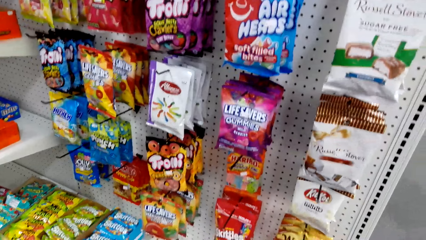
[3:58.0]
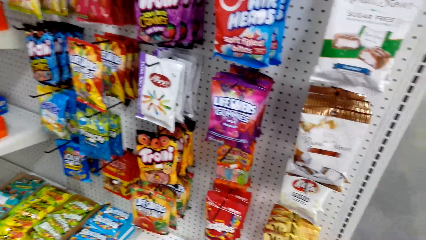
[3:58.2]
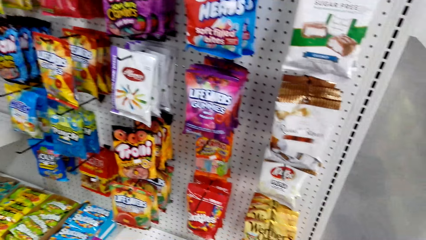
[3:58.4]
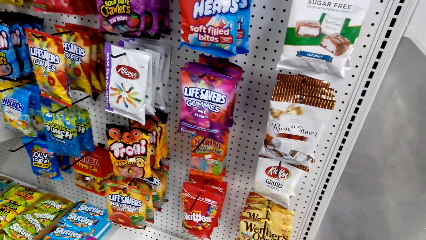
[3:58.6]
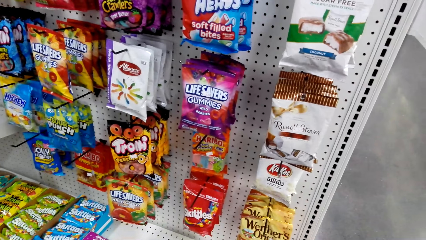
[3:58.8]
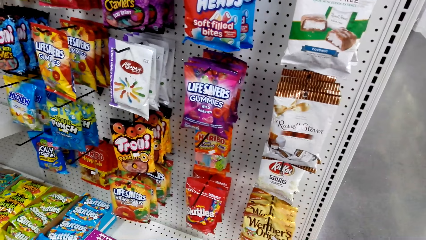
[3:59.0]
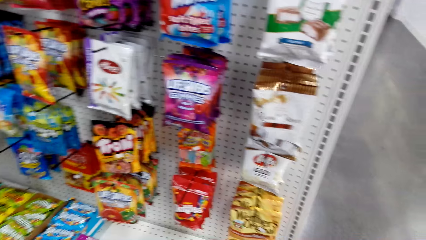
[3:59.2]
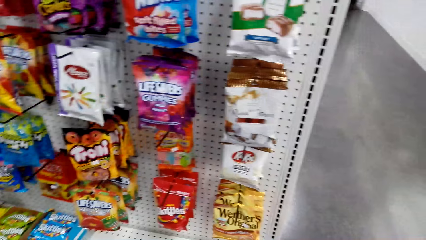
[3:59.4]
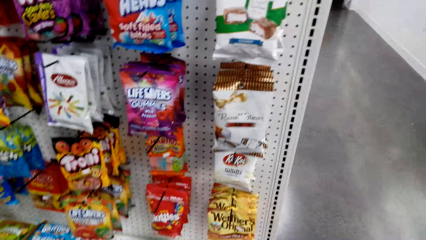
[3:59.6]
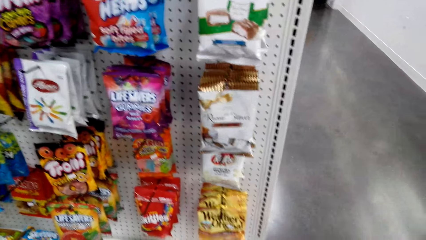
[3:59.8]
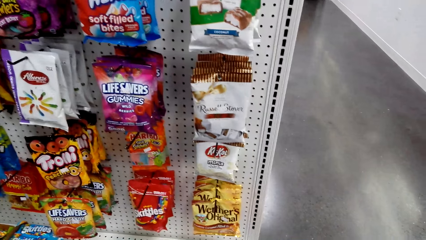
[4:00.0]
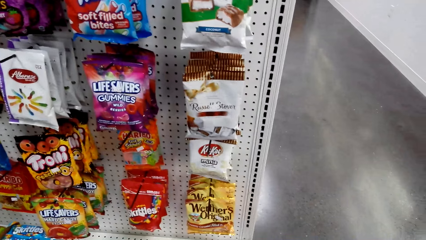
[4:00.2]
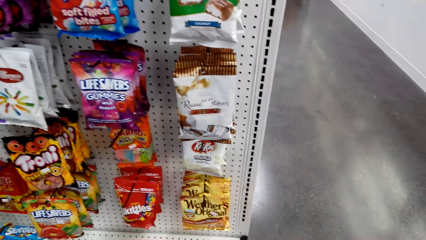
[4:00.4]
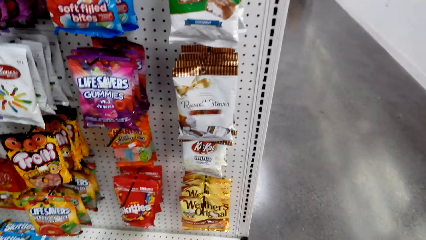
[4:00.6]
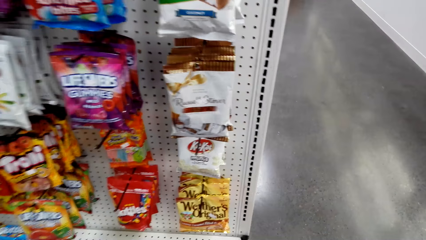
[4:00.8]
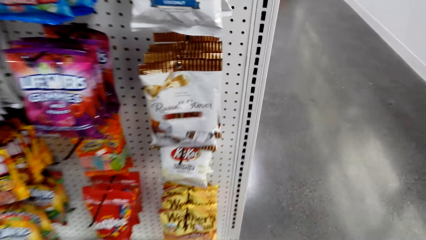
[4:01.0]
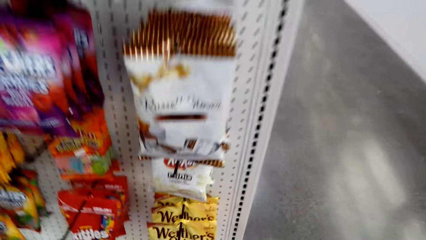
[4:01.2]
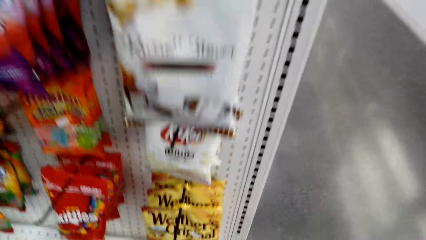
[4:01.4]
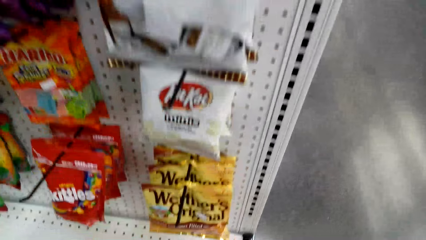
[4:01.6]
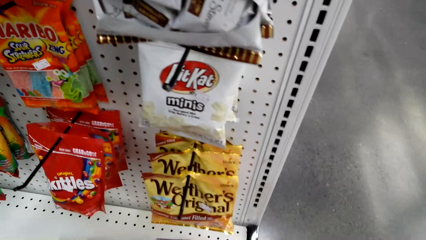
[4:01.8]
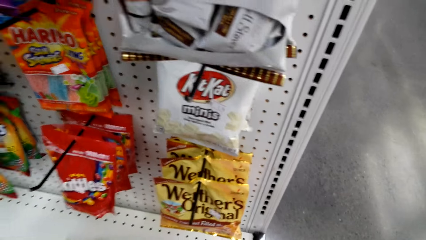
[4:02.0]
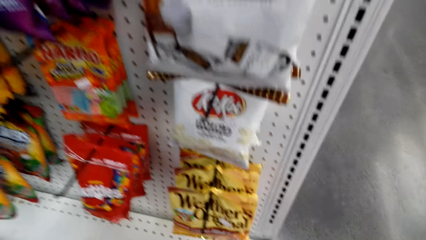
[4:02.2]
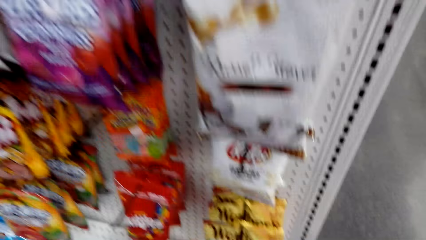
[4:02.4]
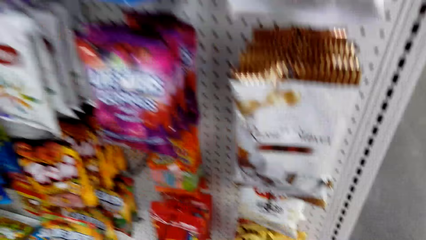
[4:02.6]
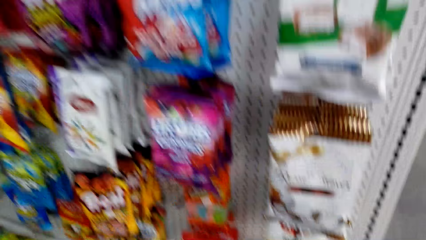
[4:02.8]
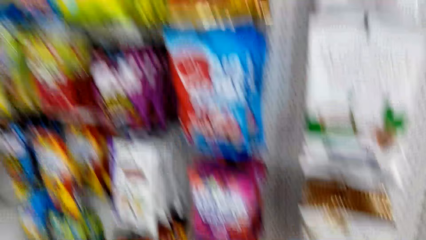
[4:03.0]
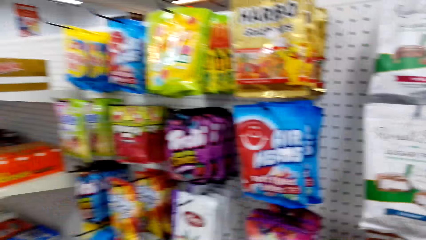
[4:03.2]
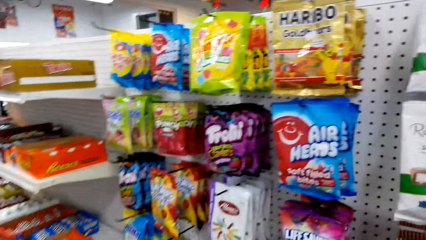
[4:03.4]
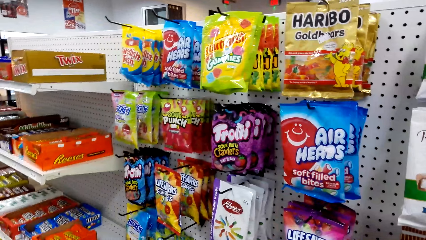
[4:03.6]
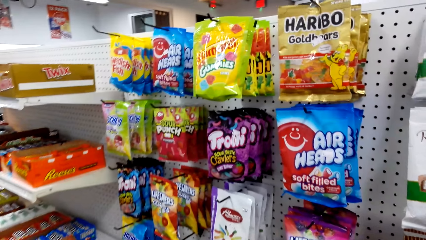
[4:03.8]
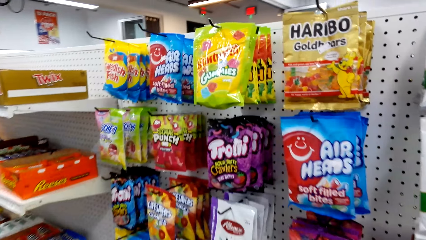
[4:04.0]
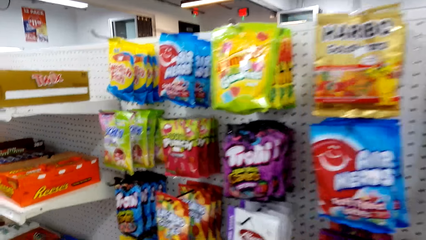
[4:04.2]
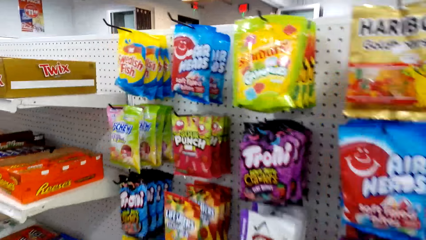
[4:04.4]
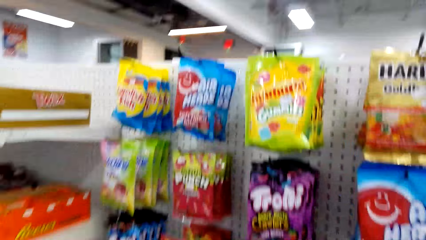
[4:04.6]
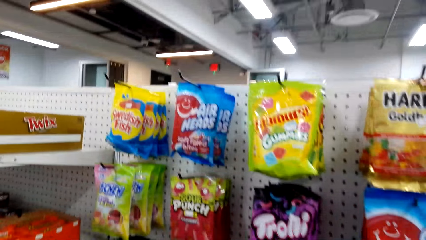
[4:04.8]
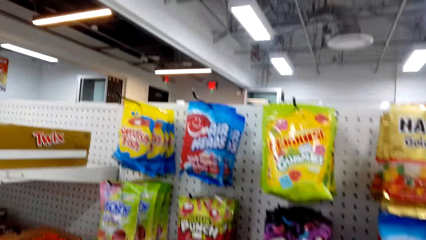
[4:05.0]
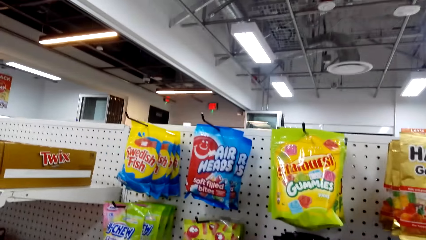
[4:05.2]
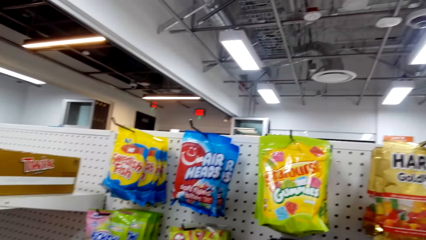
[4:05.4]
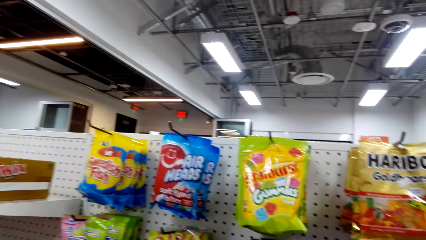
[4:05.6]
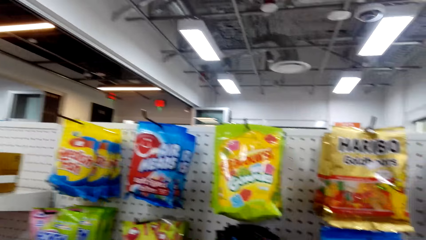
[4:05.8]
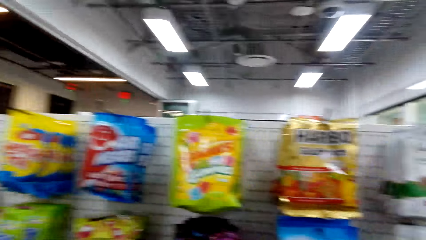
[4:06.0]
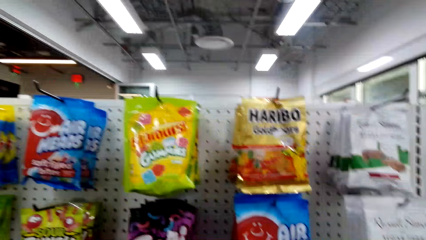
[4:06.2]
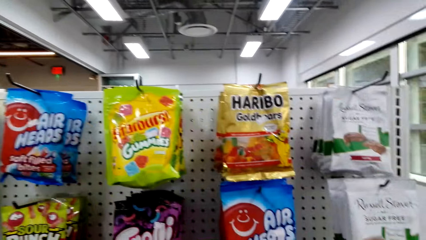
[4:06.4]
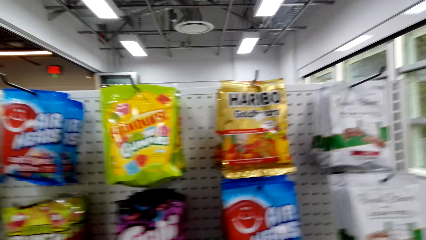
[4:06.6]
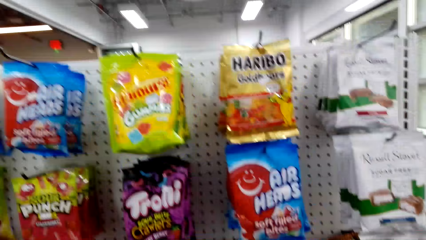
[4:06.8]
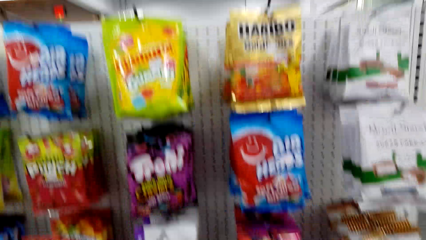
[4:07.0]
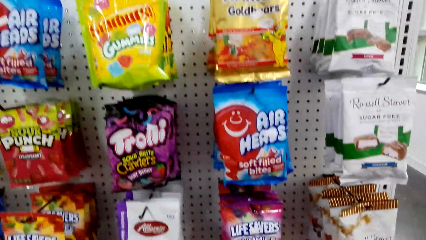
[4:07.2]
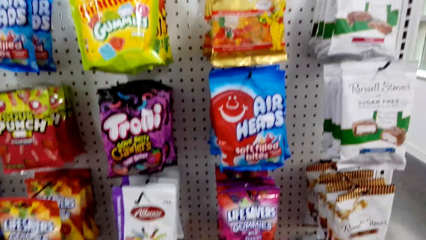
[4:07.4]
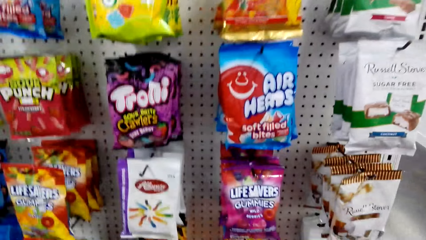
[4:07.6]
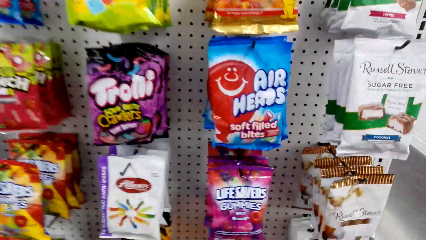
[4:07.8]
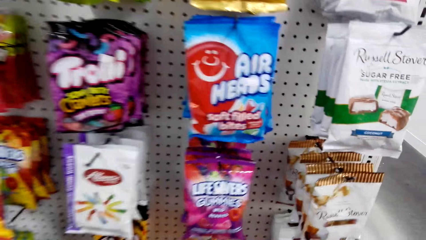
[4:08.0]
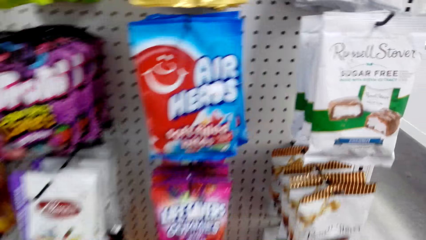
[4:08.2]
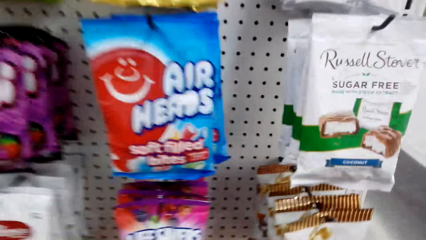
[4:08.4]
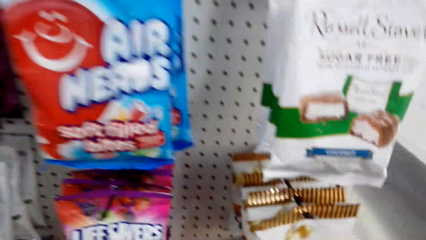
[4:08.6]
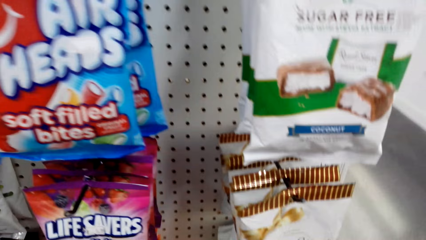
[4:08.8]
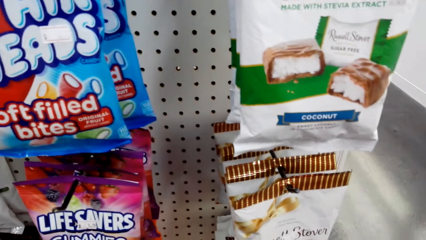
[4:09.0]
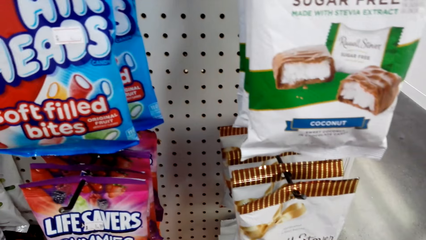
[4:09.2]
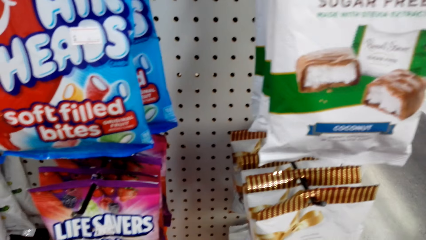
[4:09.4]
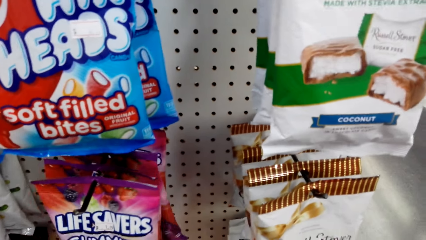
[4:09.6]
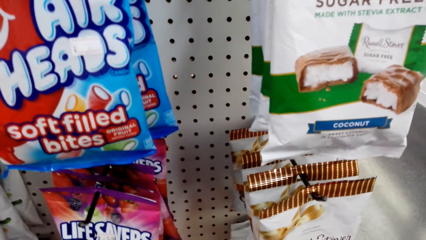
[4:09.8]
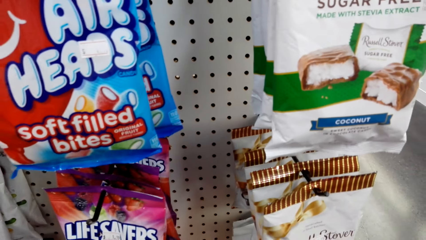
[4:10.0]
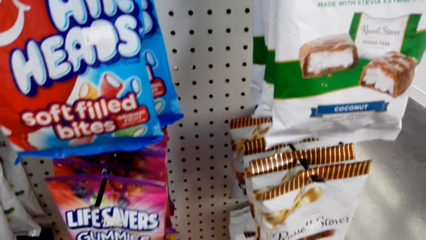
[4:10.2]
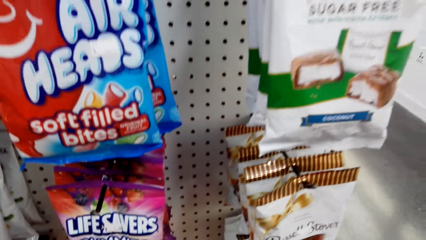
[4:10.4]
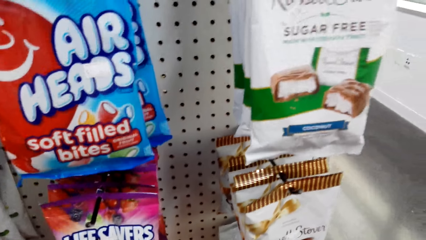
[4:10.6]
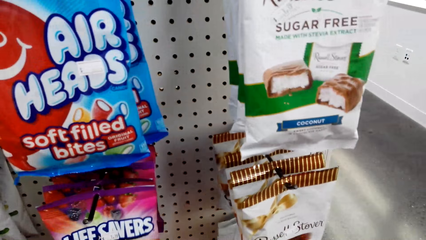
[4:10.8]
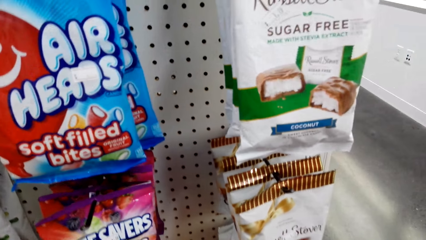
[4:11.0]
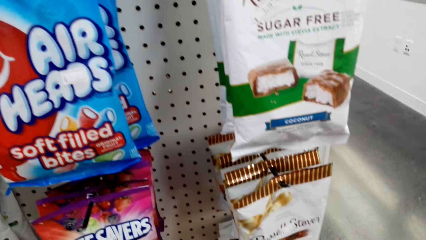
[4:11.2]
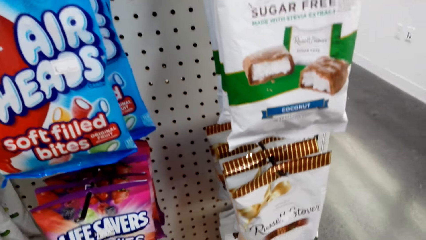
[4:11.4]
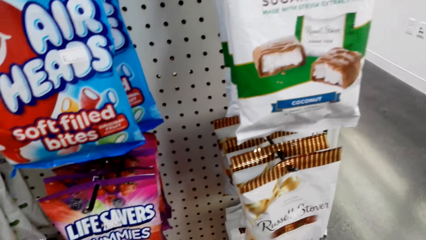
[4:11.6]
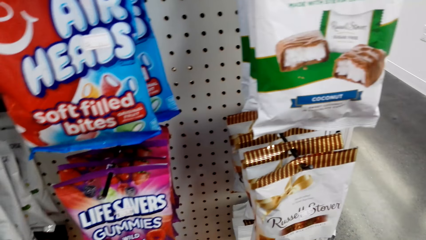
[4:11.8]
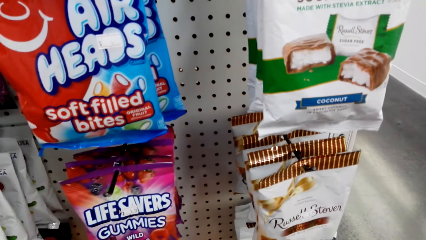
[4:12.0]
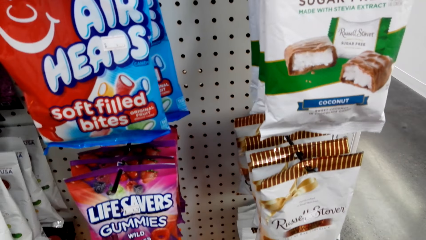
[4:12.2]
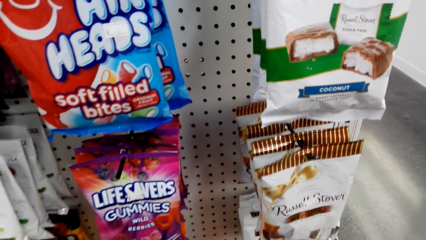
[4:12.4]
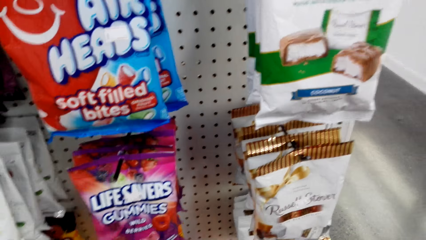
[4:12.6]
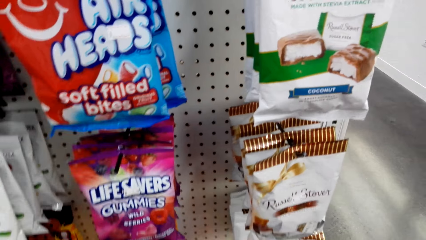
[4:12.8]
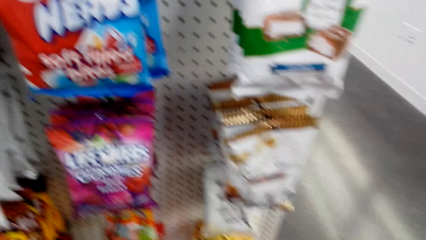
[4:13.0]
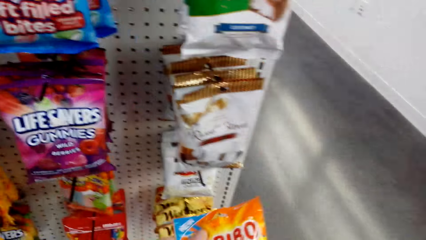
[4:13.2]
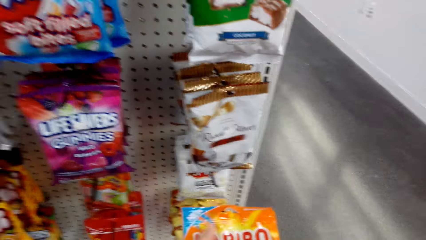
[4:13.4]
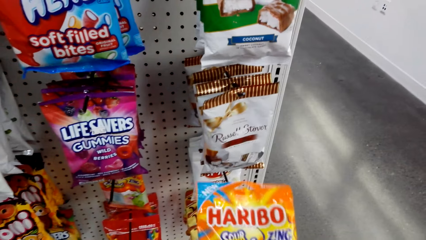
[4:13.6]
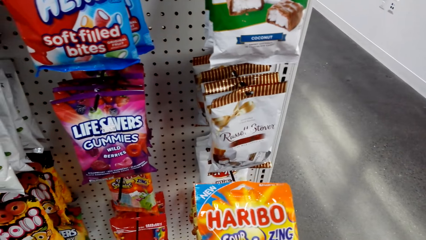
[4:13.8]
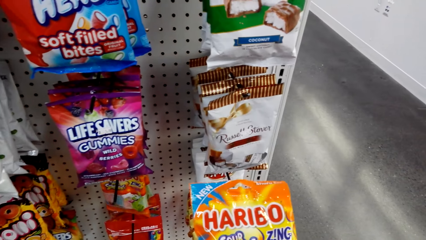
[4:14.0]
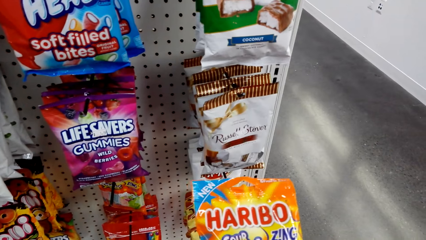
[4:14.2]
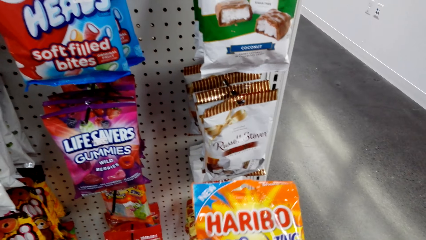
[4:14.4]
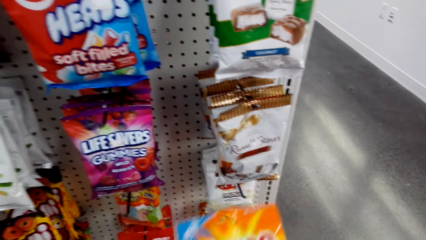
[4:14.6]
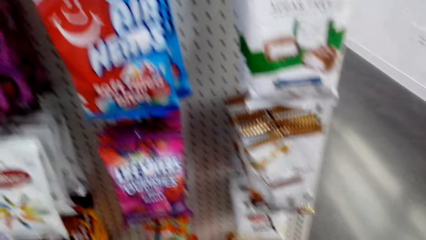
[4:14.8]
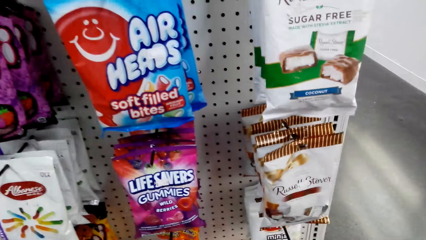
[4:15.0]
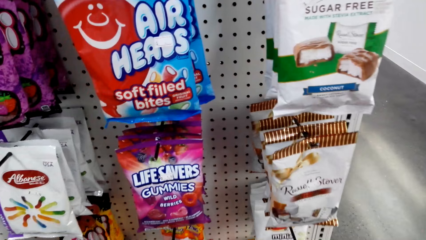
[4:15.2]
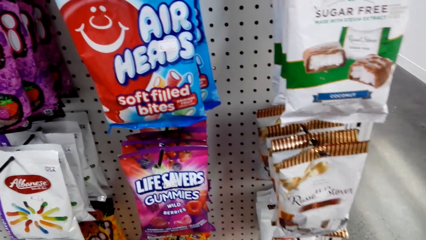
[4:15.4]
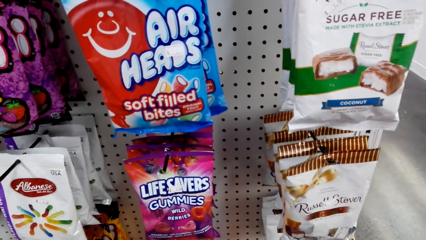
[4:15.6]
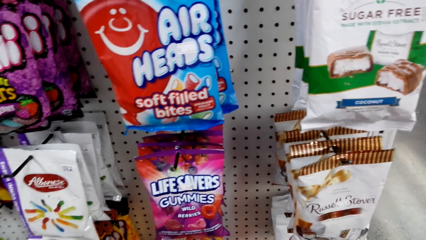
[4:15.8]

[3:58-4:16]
The camera wearer looks around the supermarket. They converse with a woman. They hold the sachet. They hold the Haribo.
